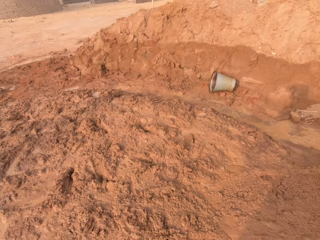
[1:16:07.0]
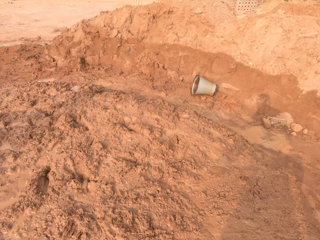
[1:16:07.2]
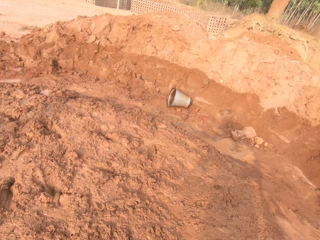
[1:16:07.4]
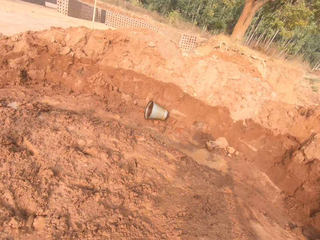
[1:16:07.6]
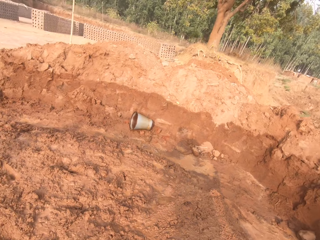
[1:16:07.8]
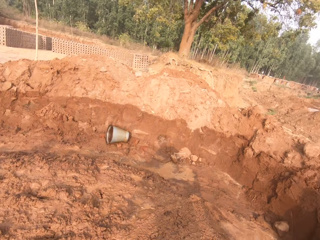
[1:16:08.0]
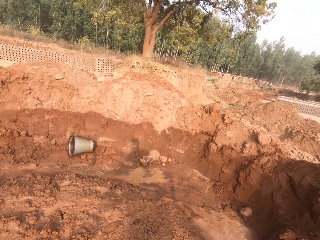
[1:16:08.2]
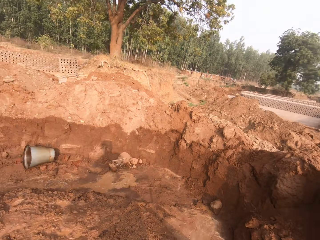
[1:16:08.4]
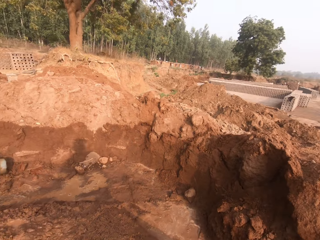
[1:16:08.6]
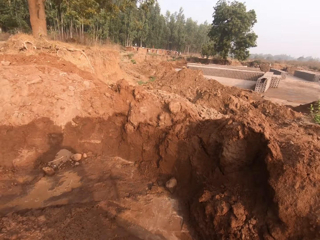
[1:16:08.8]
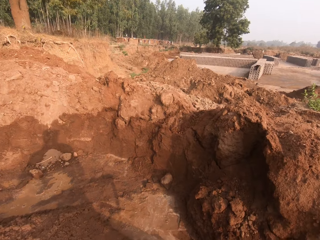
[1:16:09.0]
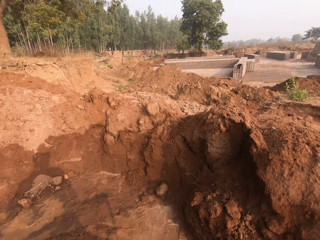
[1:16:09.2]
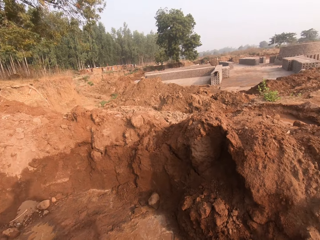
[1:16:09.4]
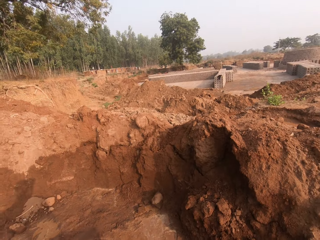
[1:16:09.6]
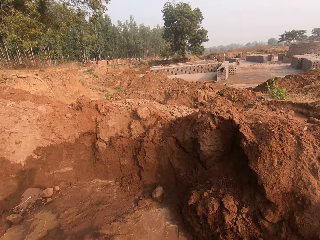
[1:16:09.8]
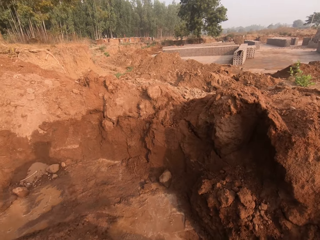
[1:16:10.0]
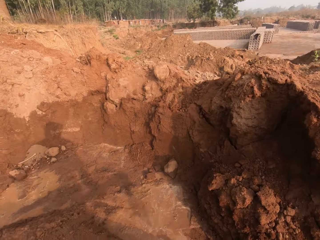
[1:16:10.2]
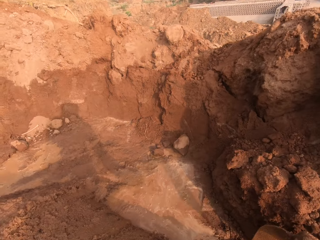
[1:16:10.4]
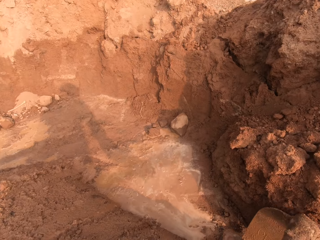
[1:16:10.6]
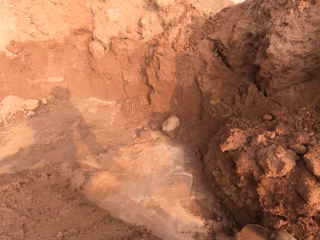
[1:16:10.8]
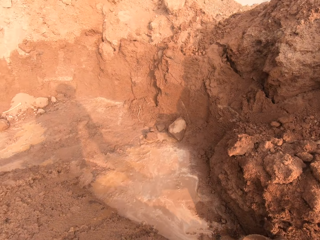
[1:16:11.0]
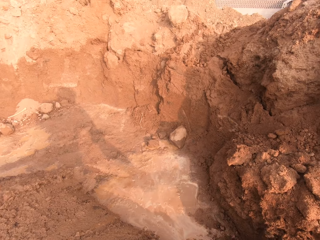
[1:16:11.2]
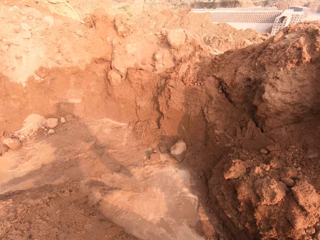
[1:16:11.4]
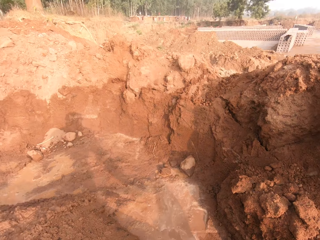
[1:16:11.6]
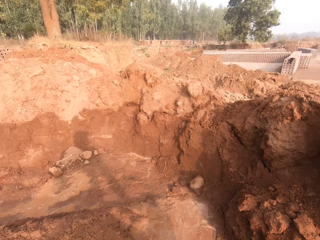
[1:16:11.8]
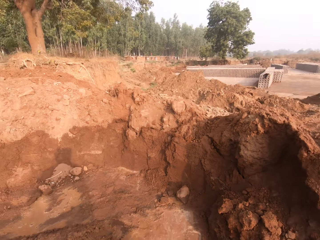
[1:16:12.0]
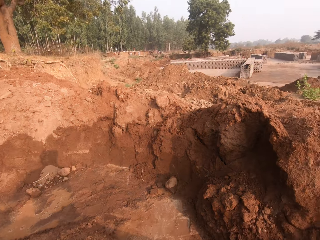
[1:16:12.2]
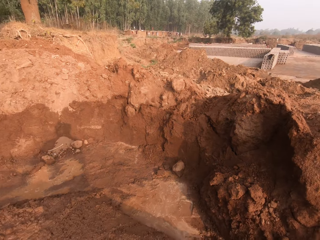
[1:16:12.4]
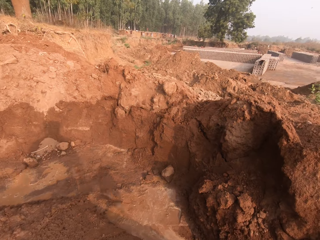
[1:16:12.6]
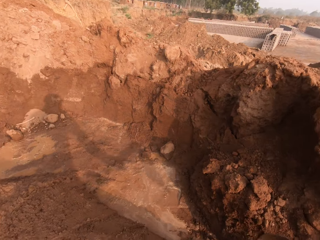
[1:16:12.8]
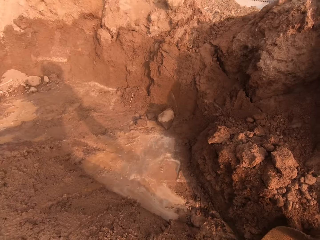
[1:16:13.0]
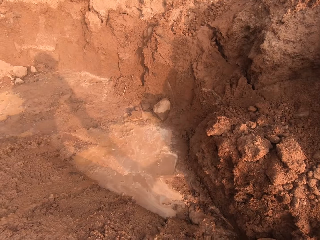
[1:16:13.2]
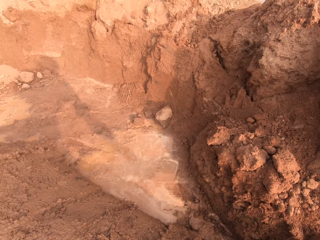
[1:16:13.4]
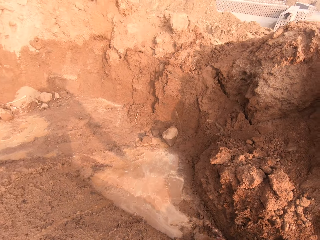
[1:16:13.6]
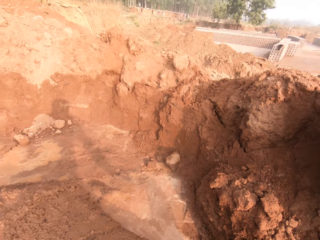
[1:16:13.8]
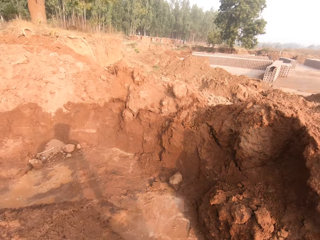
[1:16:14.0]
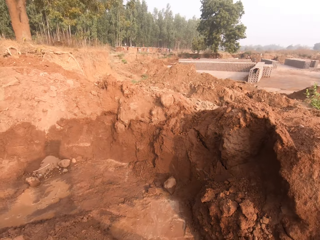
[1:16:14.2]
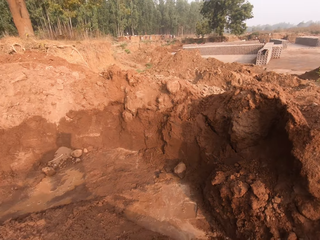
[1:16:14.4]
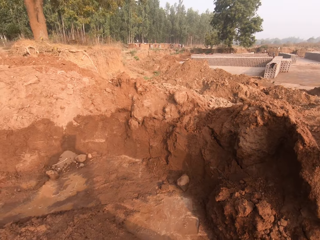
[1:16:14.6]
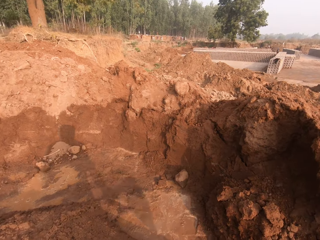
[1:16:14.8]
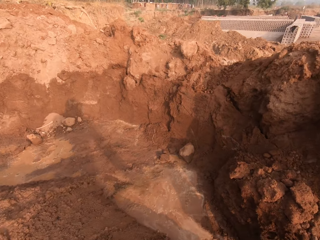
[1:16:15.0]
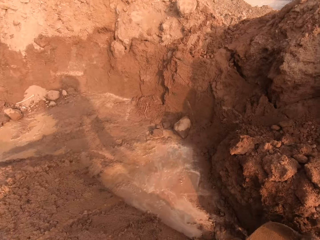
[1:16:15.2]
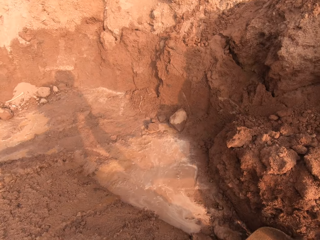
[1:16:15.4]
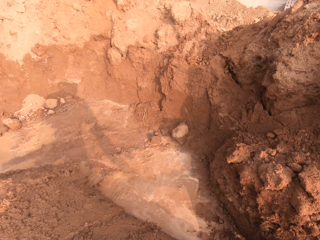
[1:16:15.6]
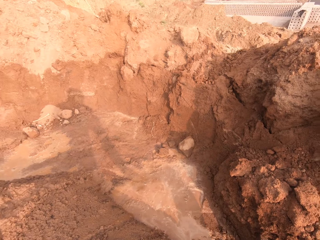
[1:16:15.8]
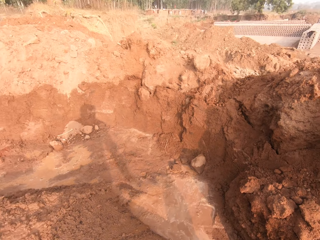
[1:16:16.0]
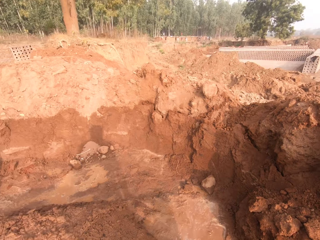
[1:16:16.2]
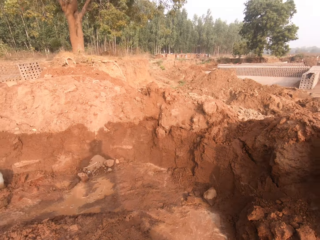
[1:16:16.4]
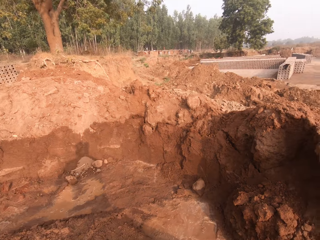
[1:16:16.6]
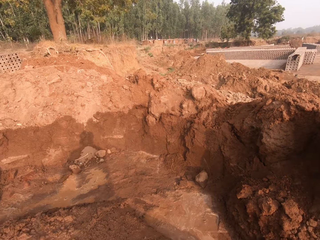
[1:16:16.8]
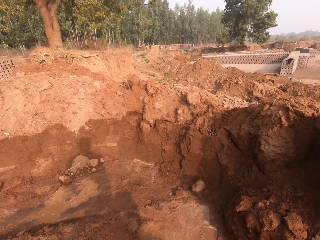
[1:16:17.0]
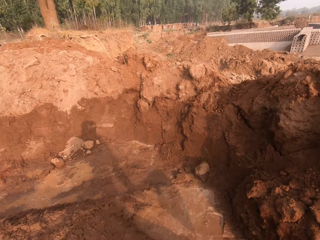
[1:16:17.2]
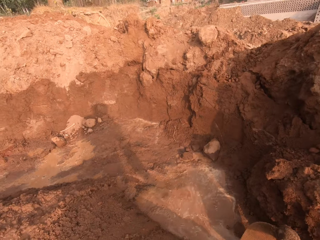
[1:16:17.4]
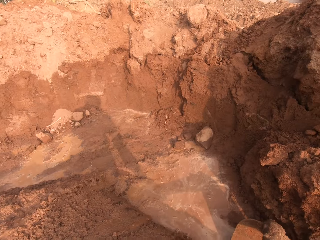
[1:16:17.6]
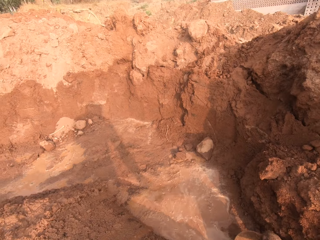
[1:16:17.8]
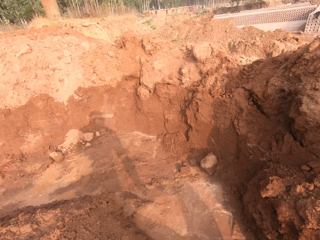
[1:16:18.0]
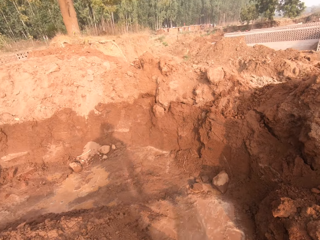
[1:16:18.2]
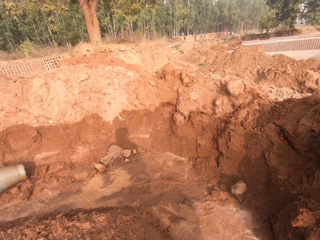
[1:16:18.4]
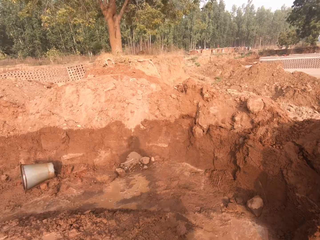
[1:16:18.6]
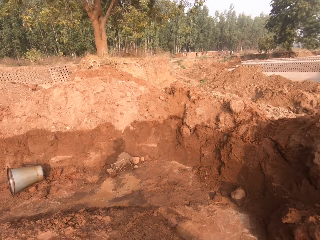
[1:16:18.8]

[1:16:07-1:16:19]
The camera wearer clears soil with a hoe.

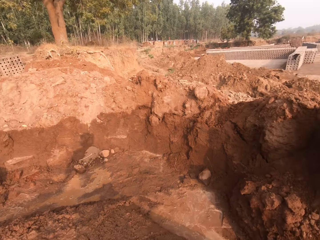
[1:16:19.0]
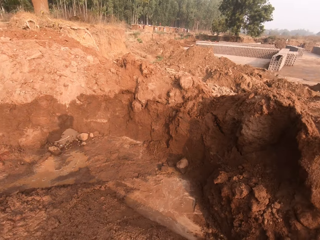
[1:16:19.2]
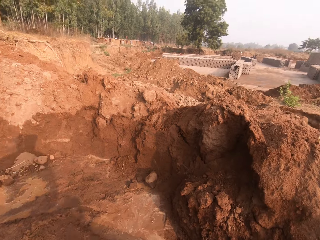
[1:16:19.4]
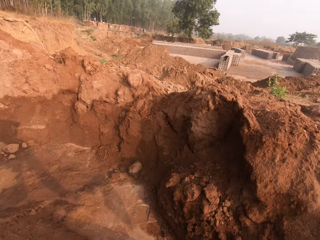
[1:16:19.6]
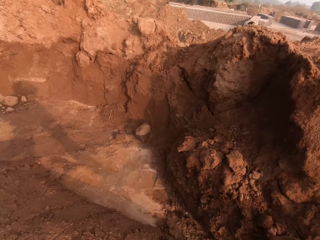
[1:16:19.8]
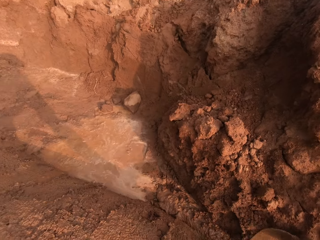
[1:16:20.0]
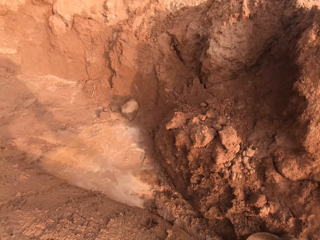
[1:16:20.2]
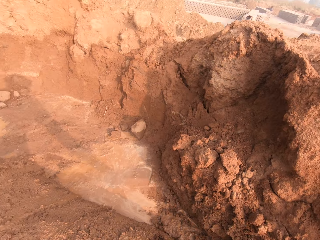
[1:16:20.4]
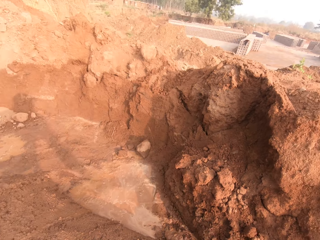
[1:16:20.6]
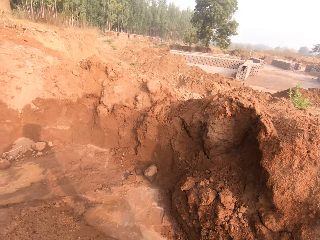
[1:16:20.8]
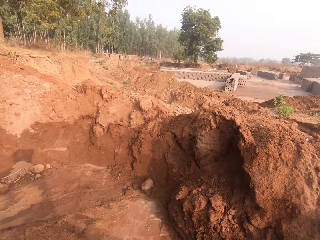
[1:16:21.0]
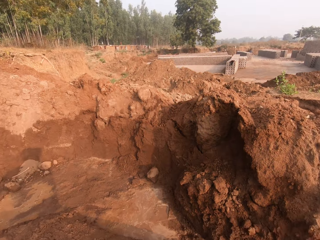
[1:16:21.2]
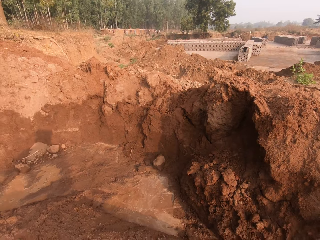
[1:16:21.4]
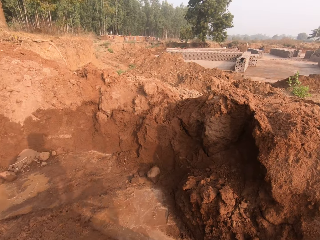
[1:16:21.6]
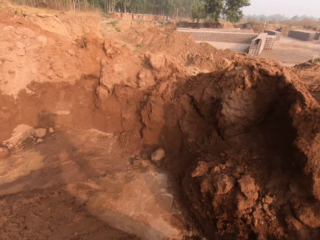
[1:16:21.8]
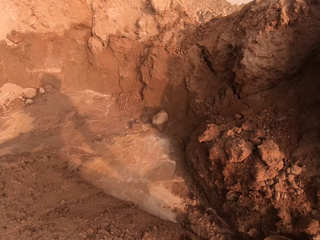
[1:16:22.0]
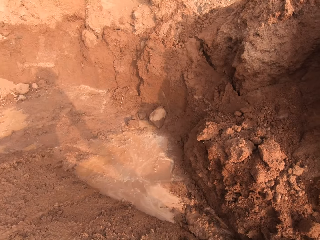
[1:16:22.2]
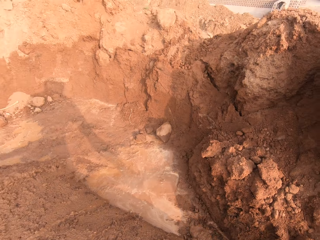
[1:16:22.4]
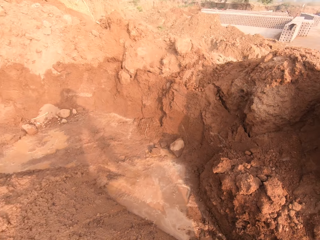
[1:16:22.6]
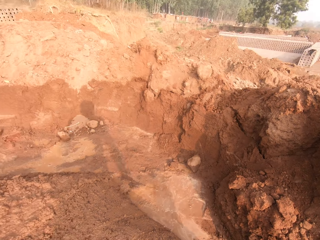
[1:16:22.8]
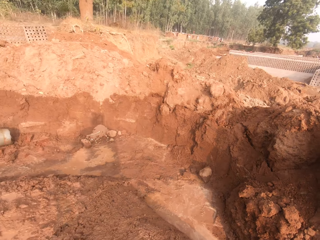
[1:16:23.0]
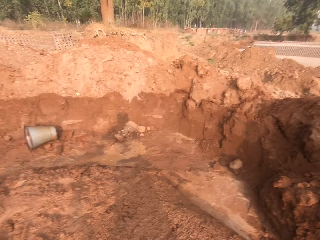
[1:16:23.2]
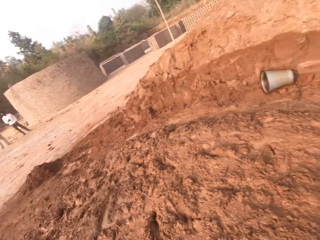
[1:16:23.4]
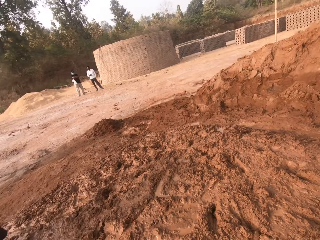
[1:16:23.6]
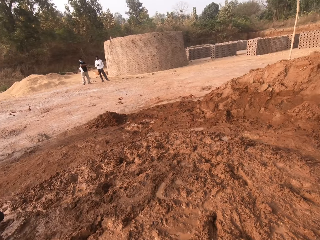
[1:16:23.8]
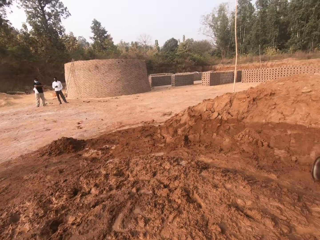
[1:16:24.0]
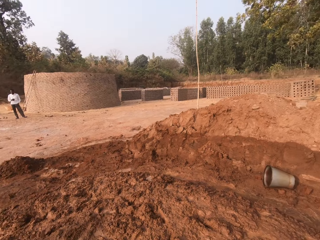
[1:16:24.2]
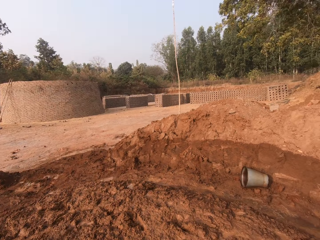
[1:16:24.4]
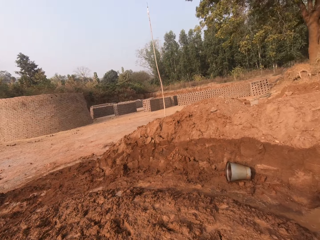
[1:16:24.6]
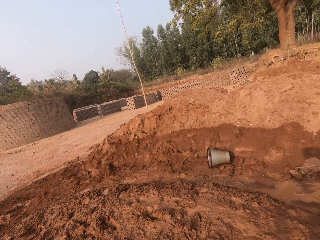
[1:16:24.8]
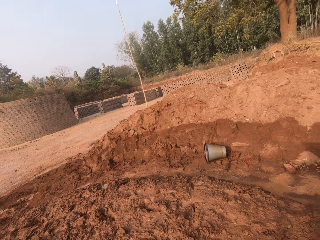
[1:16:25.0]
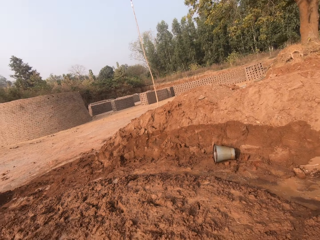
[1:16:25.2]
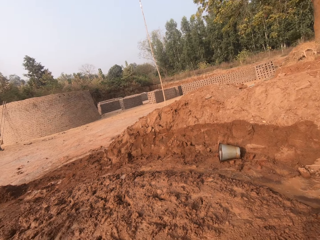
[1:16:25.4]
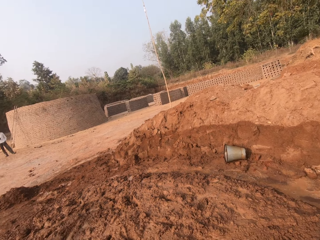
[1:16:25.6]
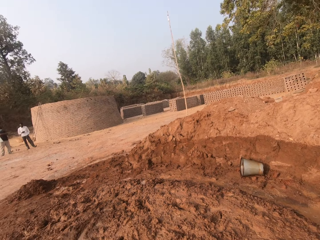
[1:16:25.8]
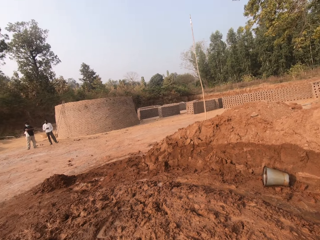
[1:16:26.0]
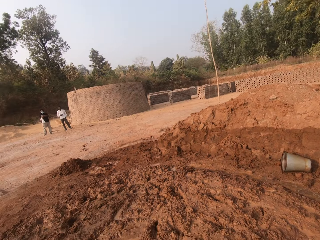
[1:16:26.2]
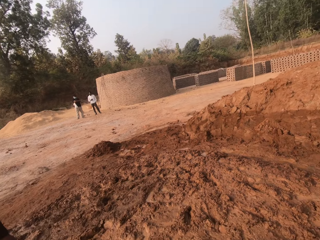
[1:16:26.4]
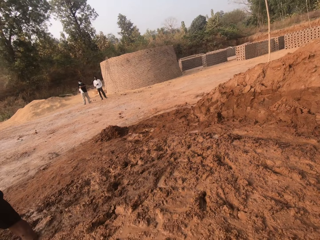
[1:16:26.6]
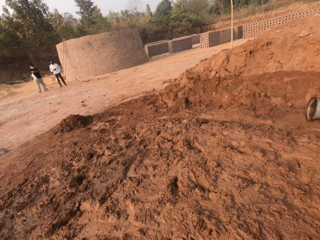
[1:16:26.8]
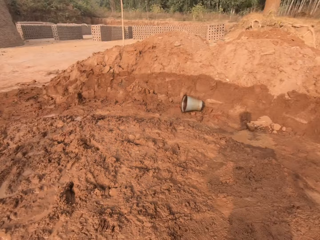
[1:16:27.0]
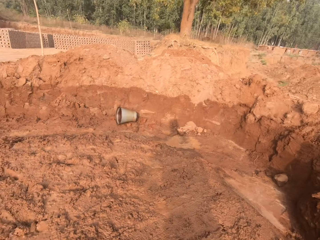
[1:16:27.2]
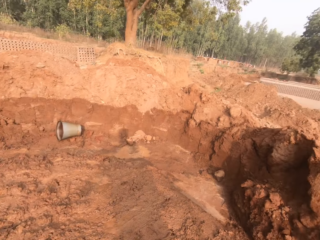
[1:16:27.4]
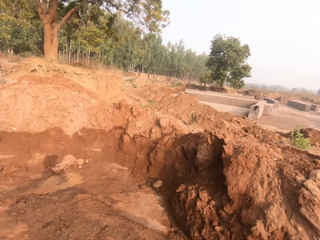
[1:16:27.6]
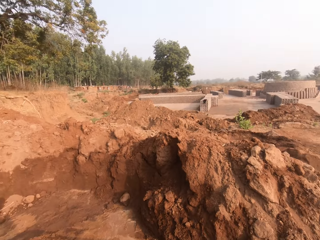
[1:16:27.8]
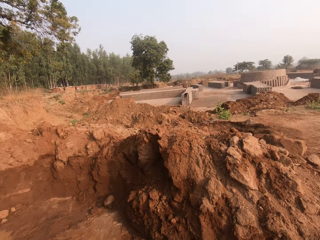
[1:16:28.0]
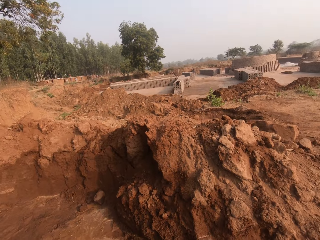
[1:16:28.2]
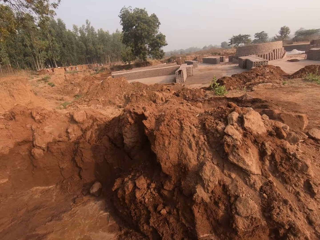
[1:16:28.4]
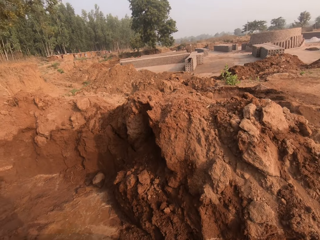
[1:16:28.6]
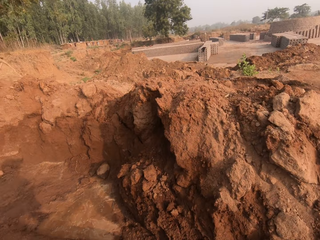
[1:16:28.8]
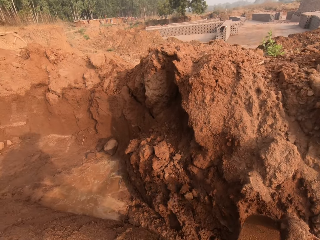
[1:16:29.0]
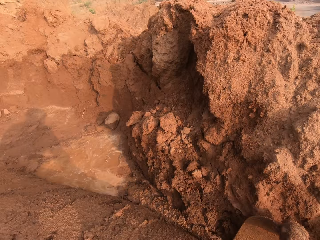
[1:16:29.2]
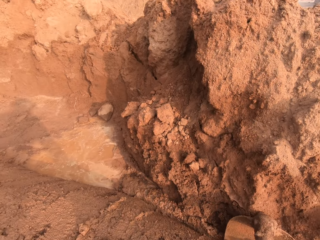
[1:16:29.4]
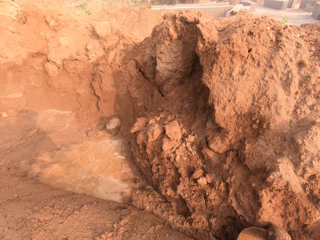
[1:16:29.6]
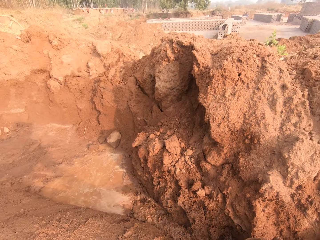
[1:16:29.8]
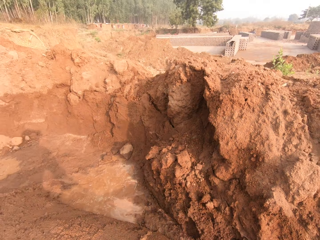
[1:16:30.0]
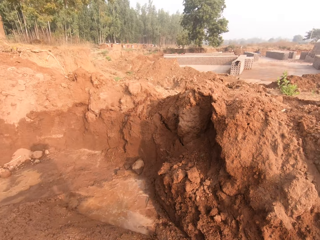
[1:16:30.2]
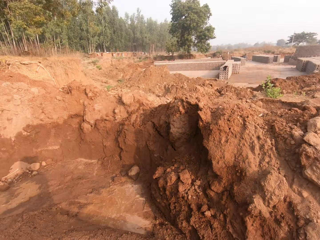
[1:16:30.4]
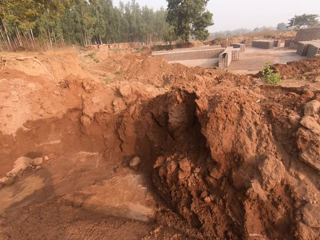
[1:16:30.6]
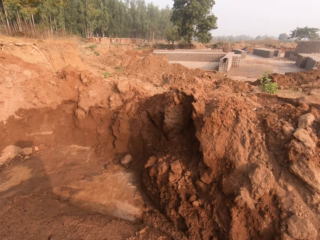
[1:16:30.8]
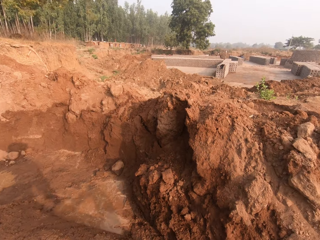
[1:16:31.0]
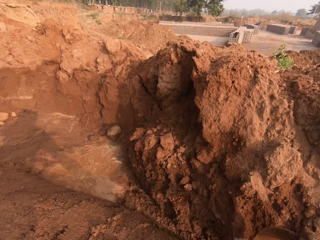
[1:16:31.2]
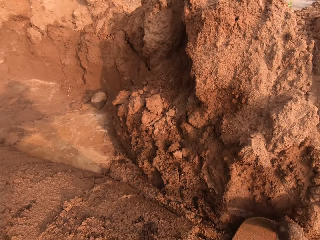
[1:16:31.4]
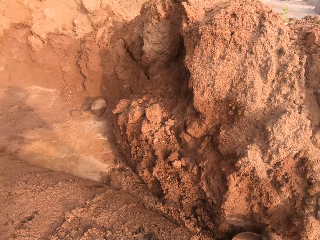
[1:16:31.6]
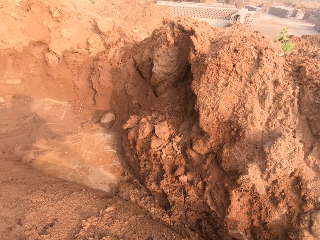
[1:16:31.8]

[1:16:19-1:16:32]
The camera wearer clears soil with a hoe. They clear soil with the hoe again.
